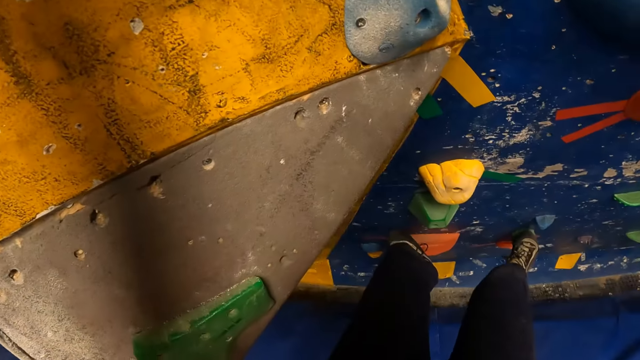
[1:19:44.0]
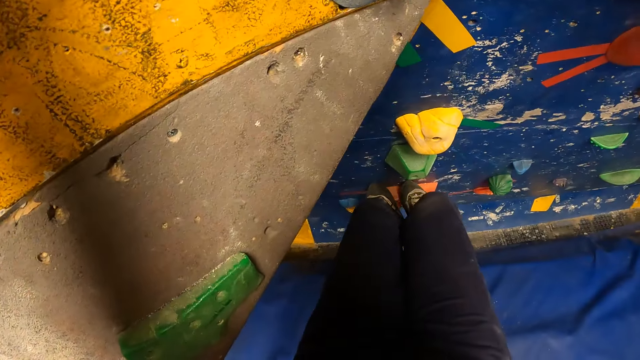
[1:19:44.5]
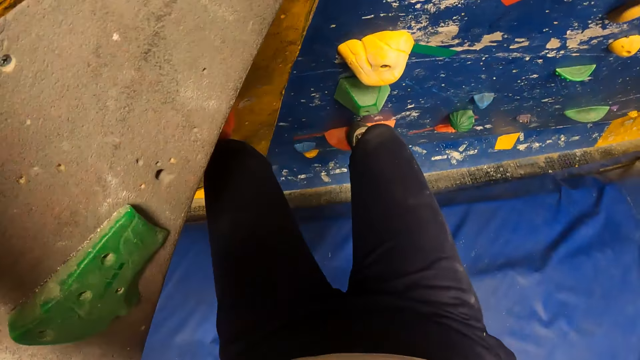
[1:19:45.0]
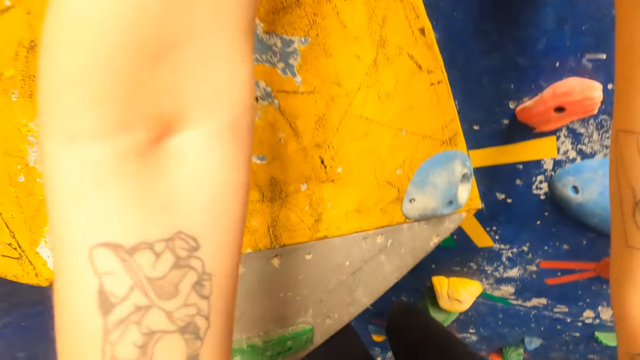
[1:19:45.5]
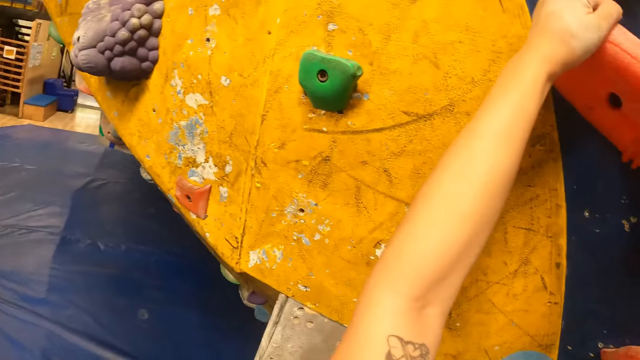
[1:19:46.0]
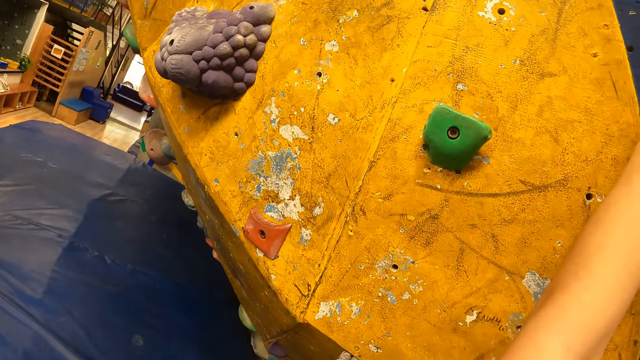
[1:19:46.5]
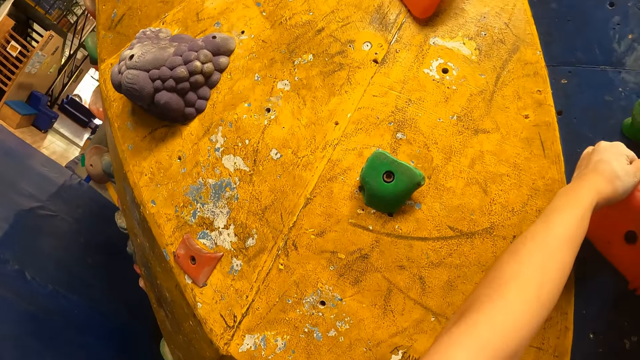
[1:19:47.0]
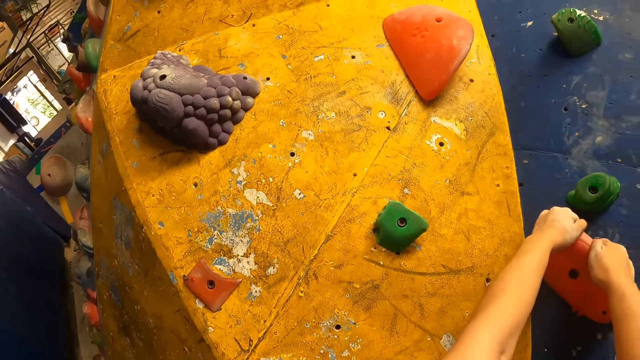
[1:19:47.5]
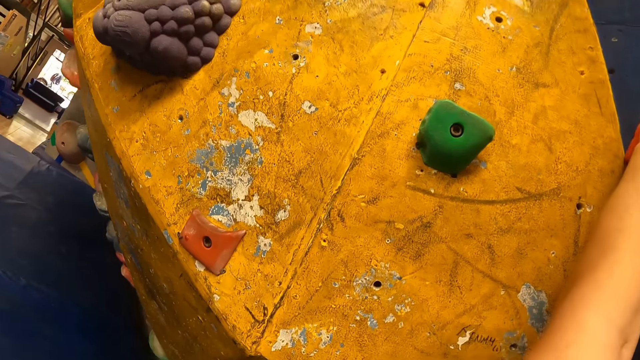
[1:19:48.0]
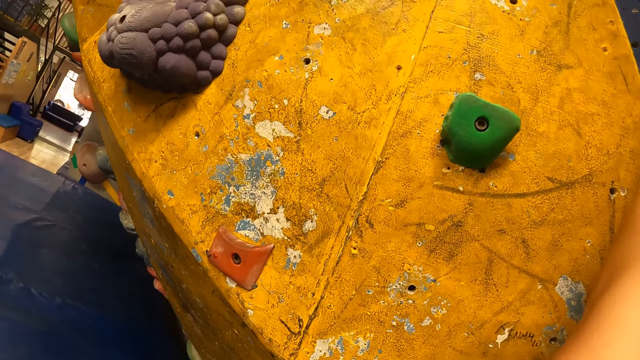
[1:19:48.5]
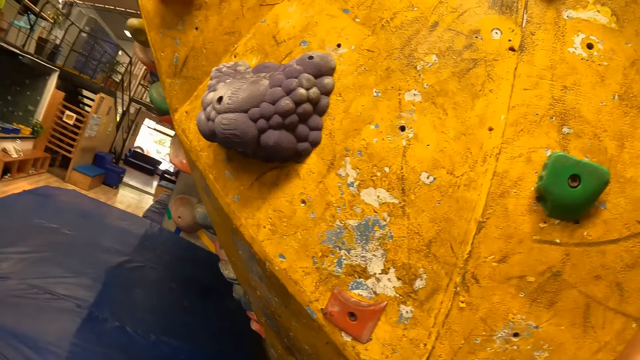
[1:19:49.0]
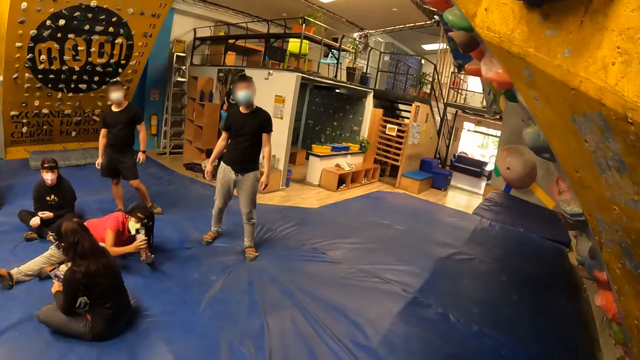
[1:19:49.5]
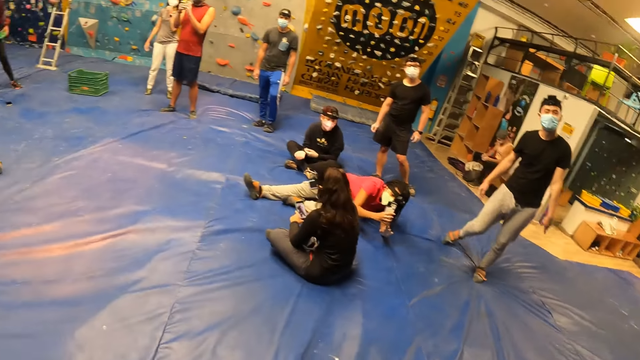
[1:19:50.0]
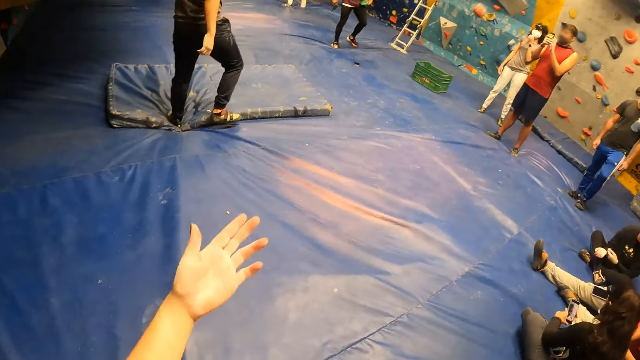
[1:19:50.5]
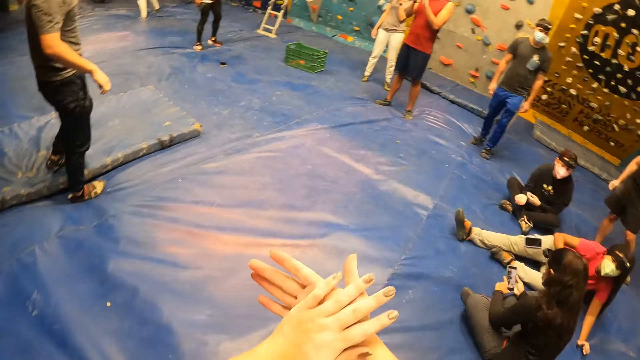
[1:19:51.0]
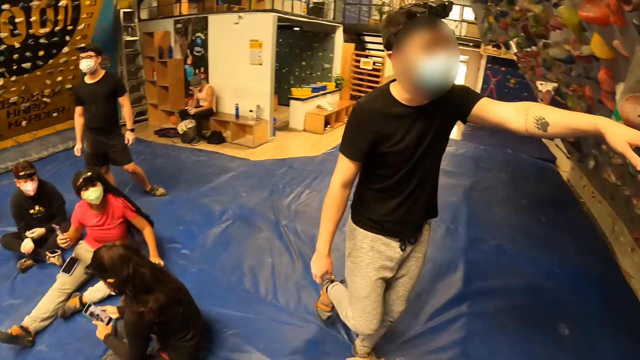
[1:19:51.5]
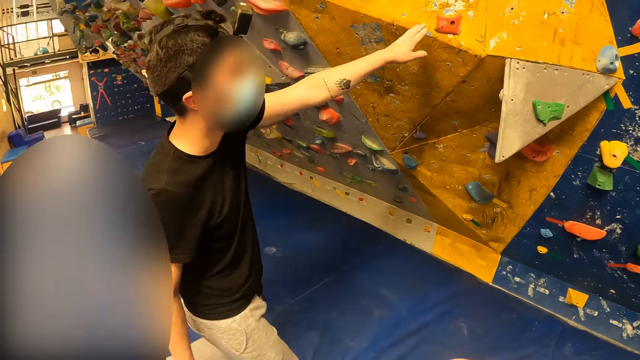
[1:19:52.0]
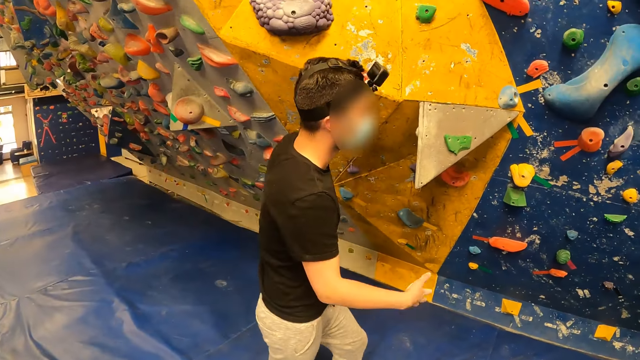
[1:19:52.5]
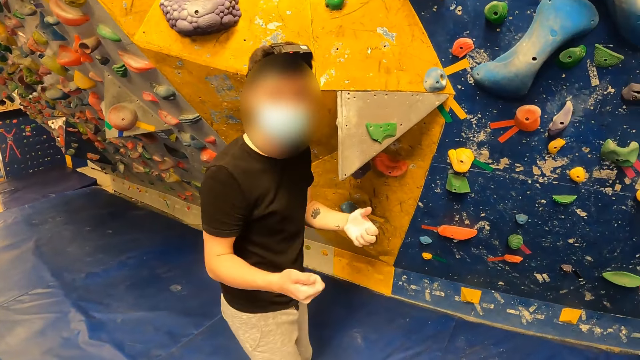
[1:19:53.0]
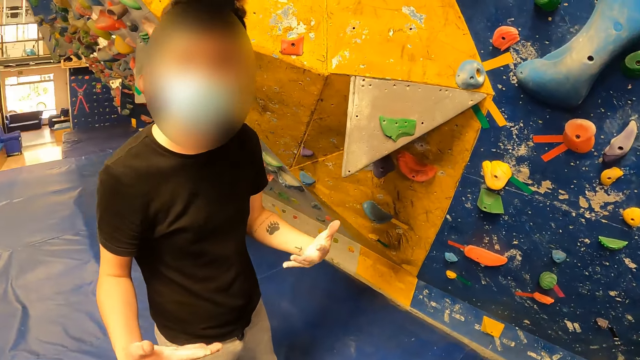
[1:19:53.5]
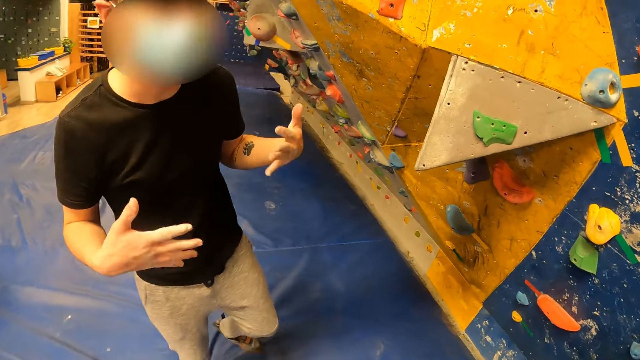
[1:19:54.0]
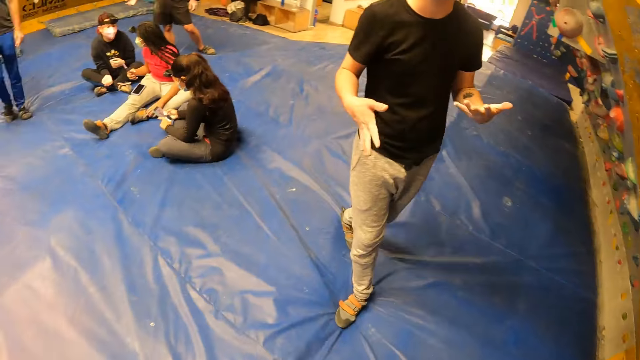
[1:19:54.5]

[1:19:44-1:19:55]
The camera wearer looks around the room. She rubs her hands together. The man walks to the wall. The man touches the wall with his left hand. The camera wearer interacts with the man.

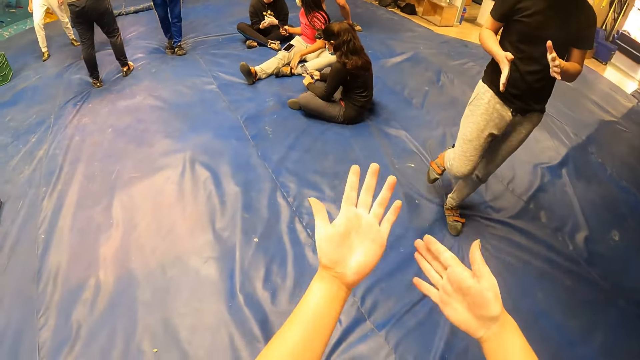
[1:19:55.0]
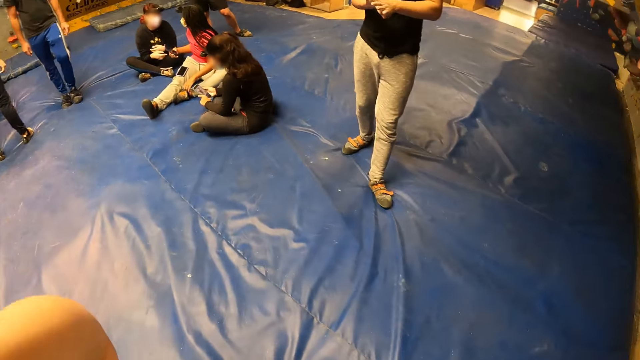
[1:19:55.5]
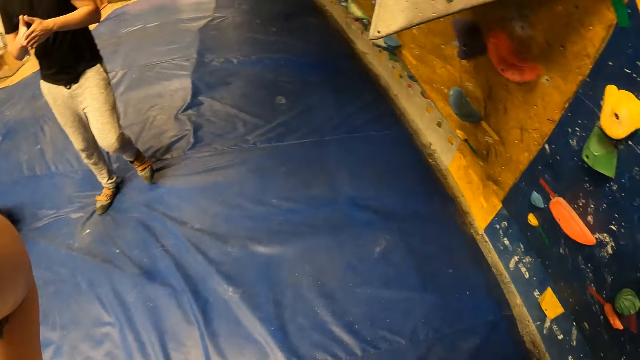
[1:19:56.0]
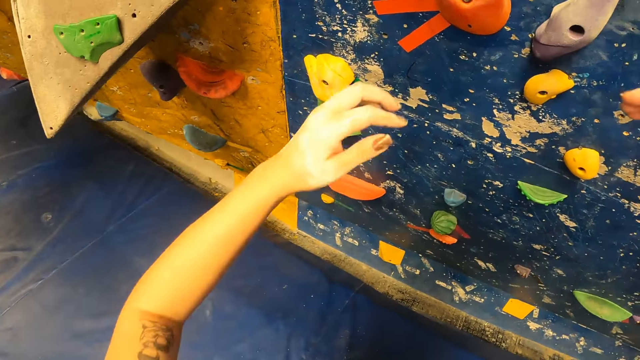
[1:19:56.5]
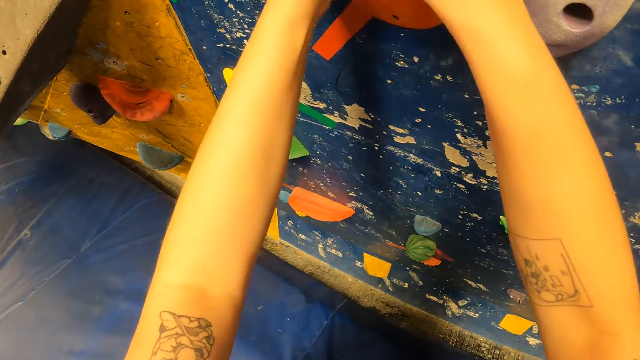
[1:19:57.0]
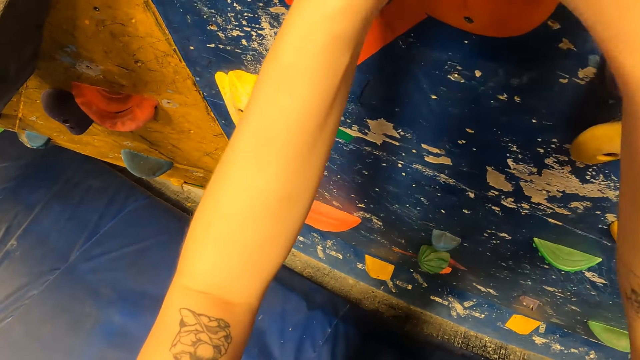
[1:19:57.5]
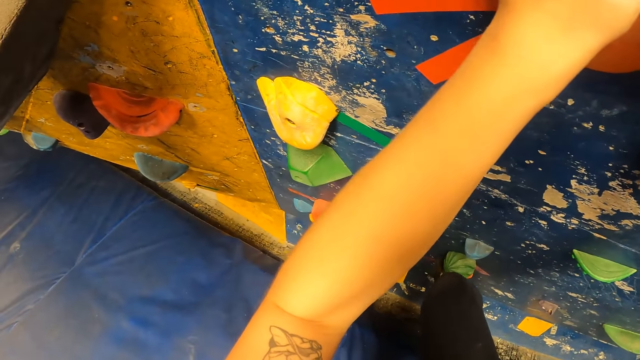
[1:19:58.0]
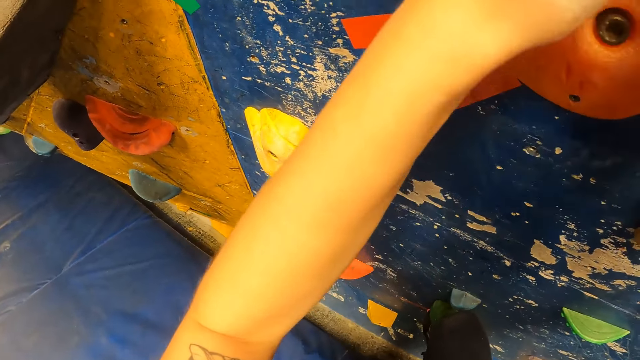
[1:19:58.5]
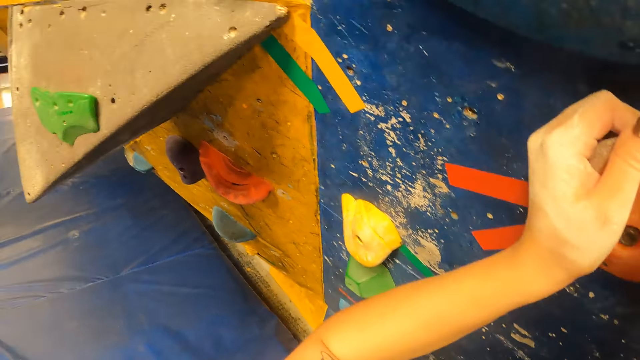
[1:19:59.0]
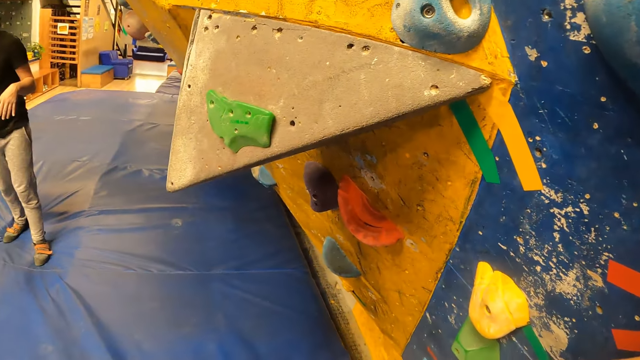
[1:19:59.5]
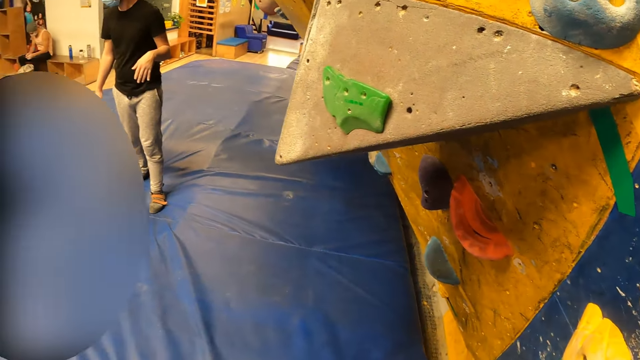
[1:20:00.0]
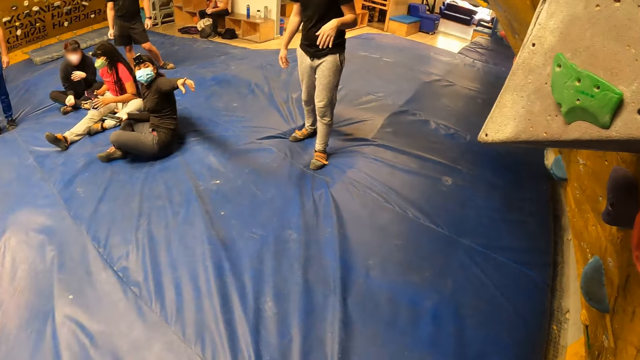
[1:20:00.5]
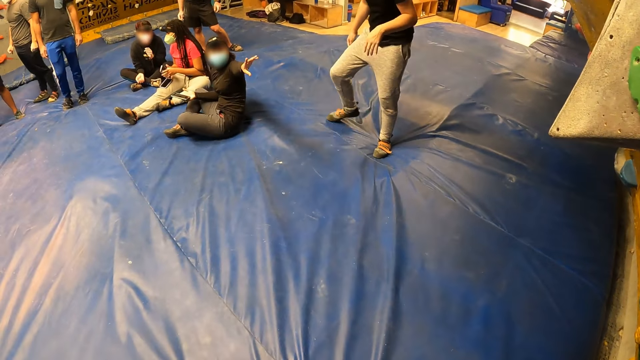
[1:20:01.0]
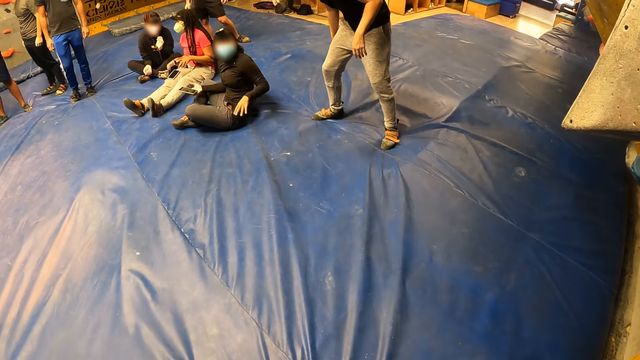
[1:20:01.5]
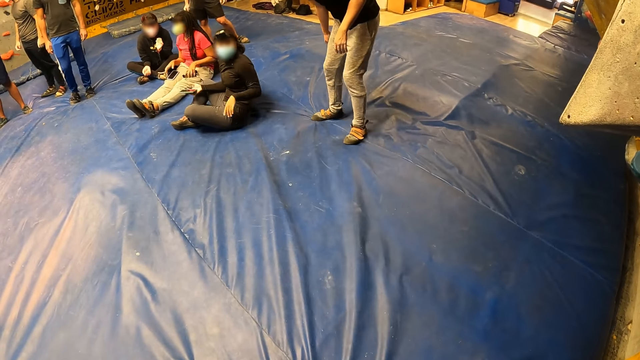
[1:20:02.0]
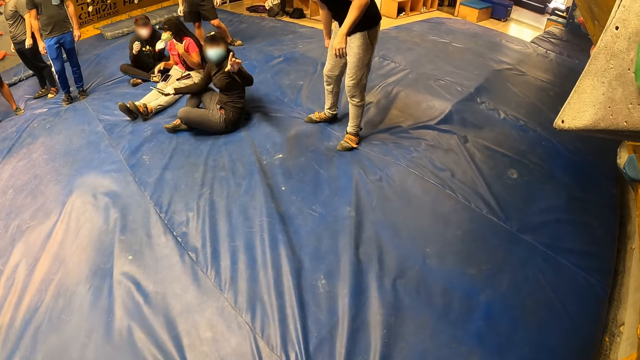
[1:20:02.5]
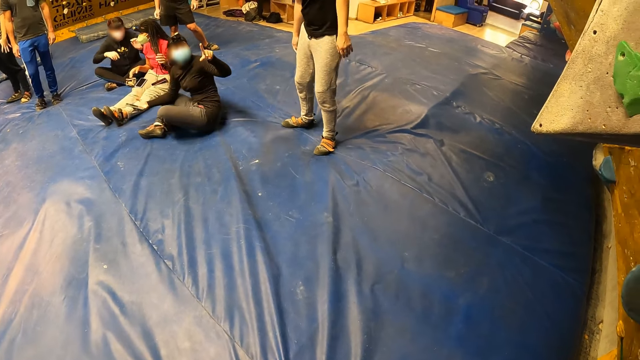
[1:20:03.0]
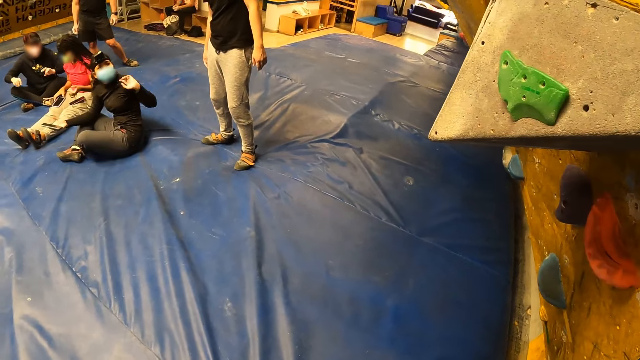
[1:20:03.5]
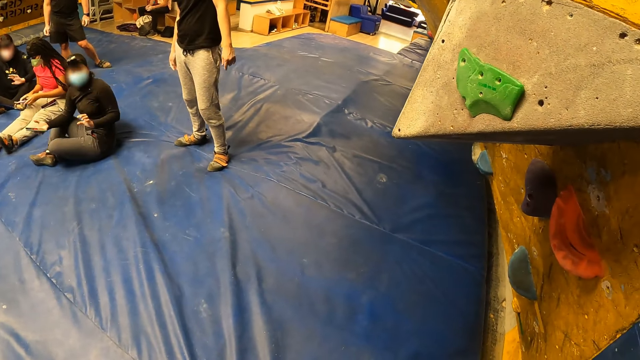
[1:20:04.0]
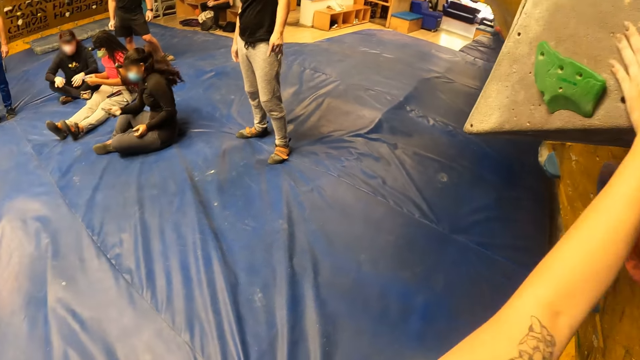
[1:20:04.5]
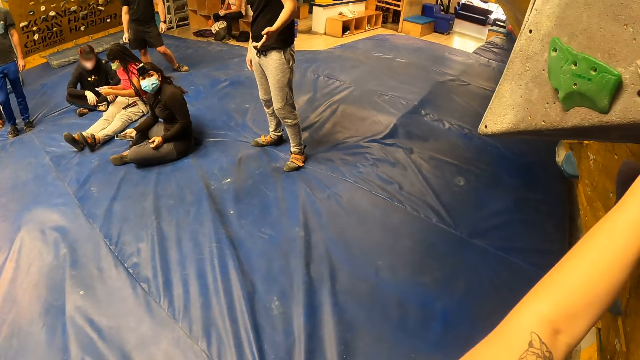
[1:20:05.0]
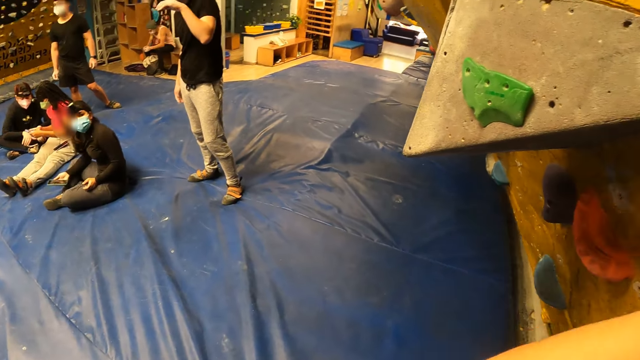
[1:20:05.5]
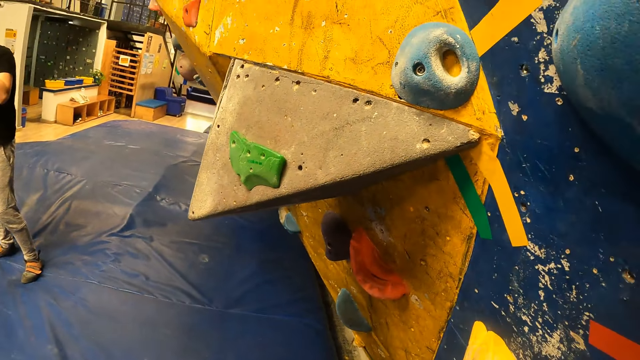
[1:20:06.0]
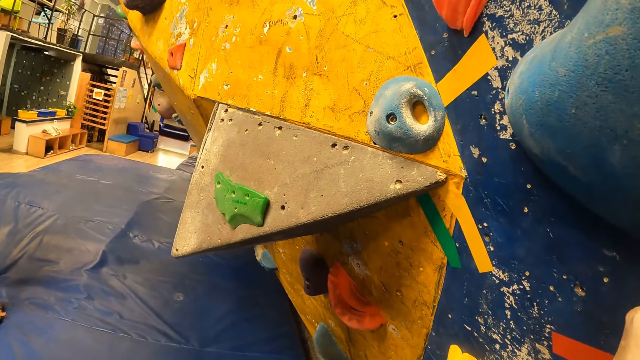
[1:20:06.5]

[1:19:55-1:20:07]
The camera wearer adjusts a camera with both hands. They climb on the wall. A woman interacts with the camera wearer. The woman stretches out her hand. A man walks towards the woman.
